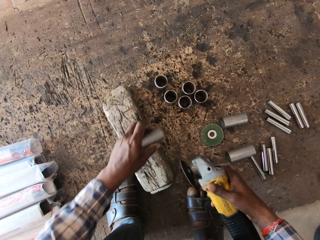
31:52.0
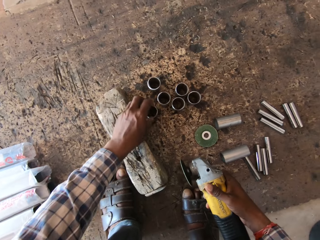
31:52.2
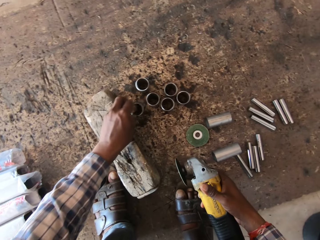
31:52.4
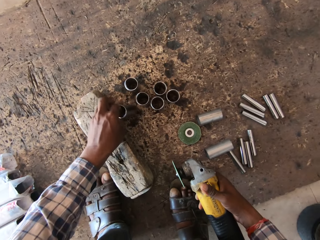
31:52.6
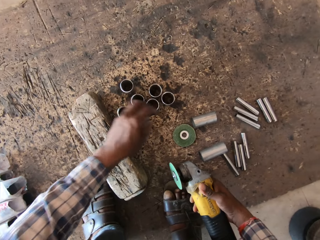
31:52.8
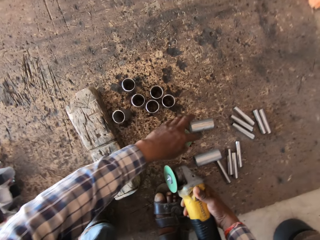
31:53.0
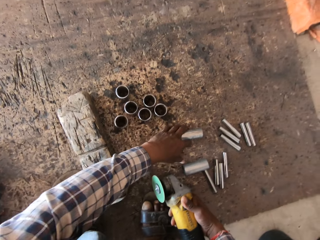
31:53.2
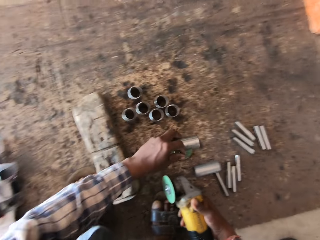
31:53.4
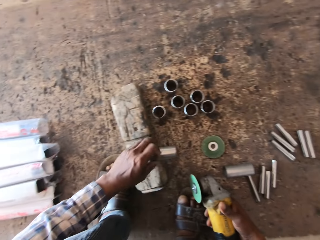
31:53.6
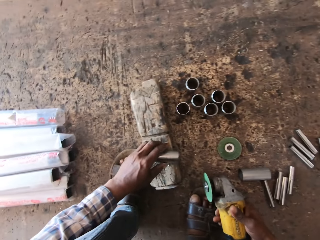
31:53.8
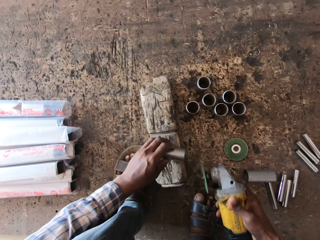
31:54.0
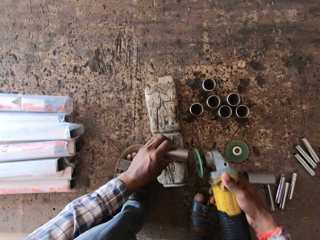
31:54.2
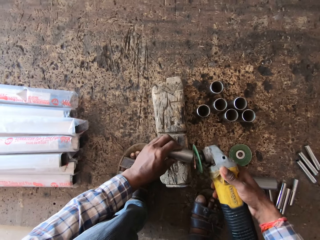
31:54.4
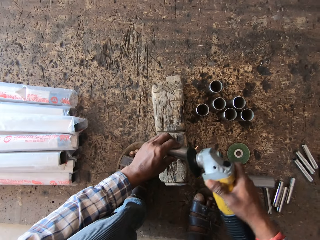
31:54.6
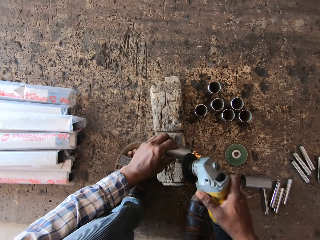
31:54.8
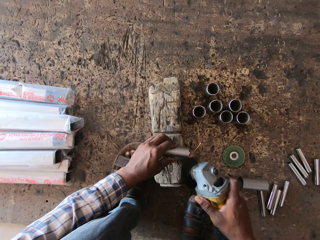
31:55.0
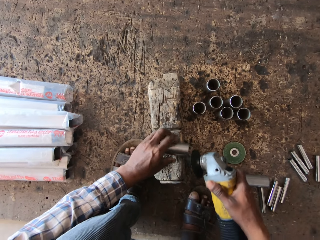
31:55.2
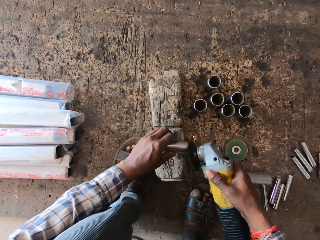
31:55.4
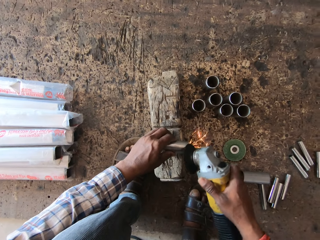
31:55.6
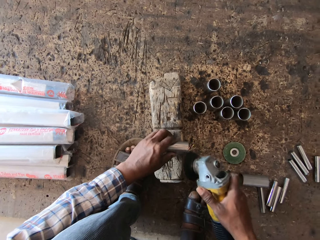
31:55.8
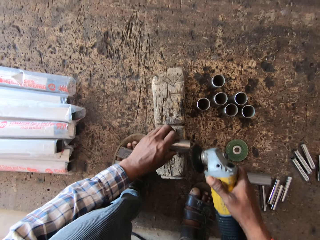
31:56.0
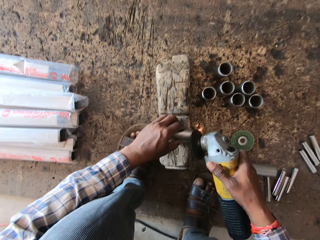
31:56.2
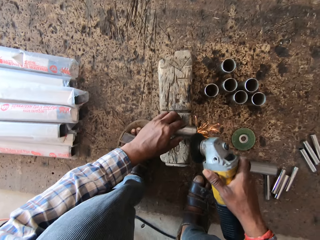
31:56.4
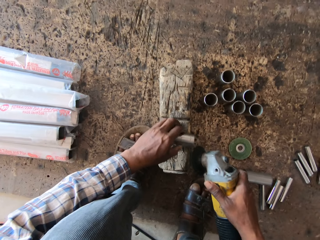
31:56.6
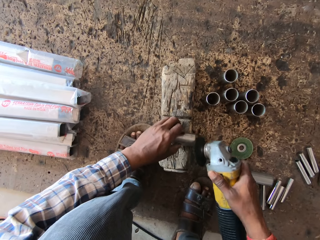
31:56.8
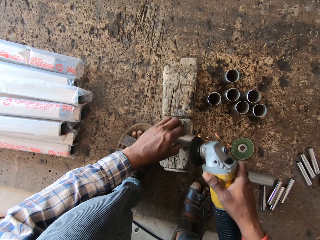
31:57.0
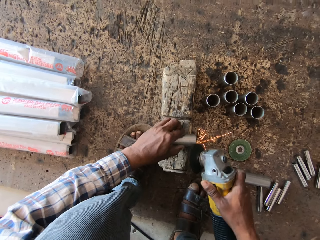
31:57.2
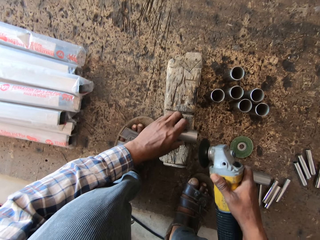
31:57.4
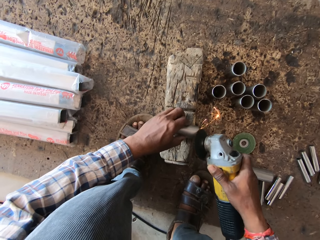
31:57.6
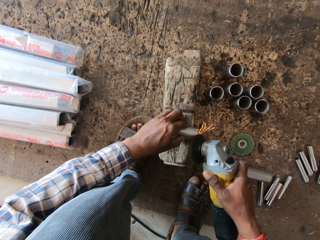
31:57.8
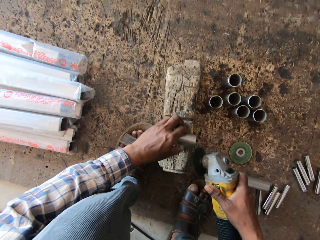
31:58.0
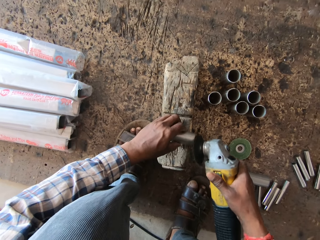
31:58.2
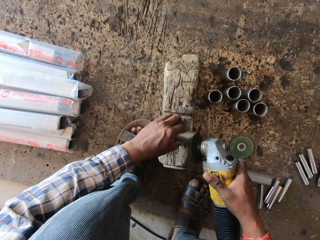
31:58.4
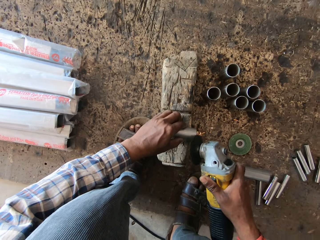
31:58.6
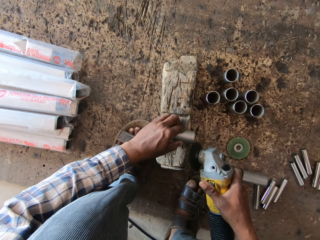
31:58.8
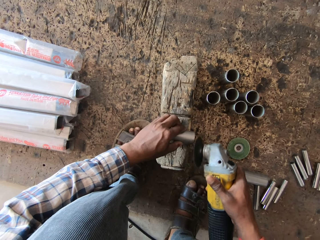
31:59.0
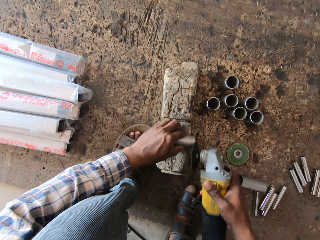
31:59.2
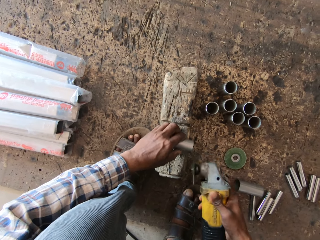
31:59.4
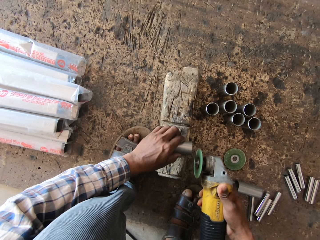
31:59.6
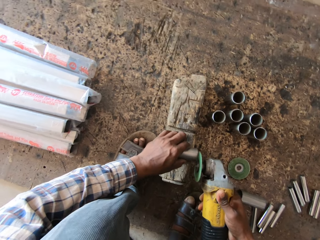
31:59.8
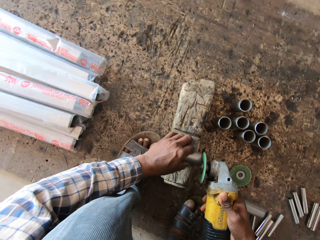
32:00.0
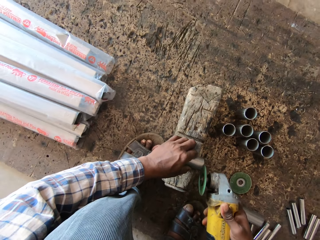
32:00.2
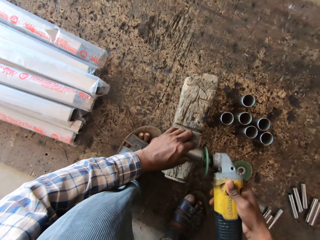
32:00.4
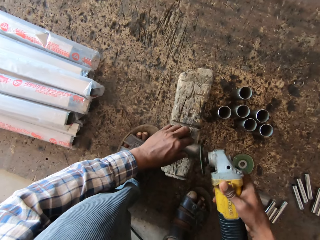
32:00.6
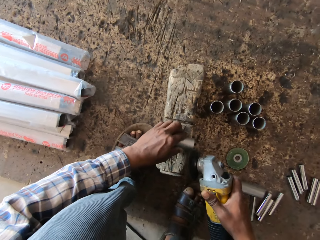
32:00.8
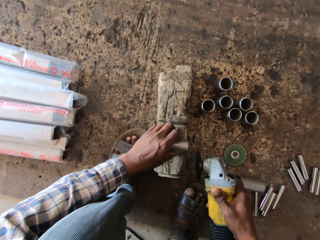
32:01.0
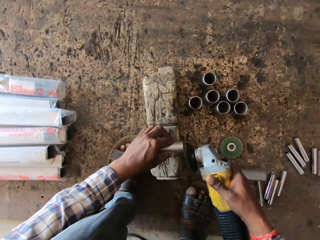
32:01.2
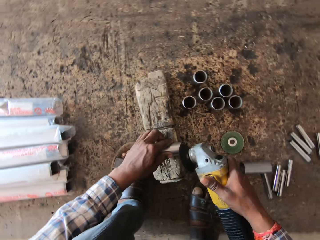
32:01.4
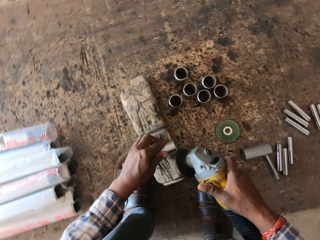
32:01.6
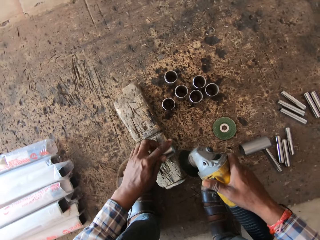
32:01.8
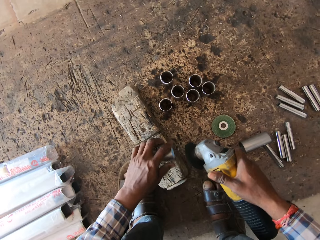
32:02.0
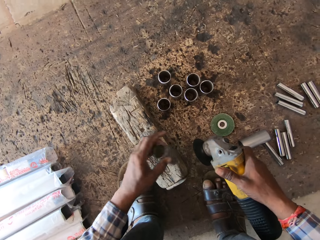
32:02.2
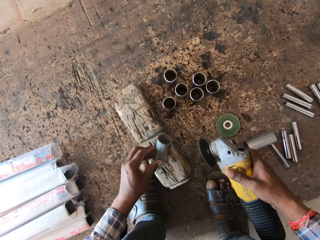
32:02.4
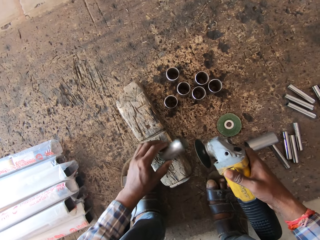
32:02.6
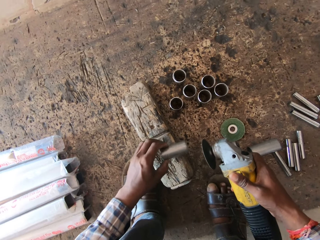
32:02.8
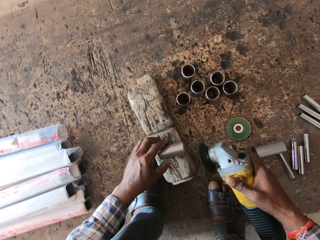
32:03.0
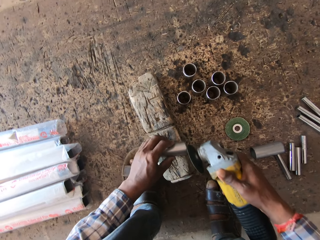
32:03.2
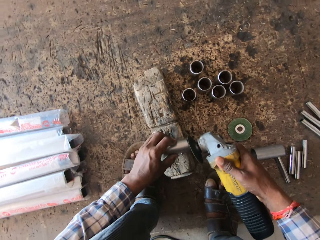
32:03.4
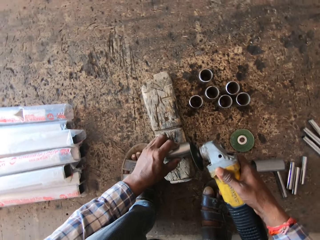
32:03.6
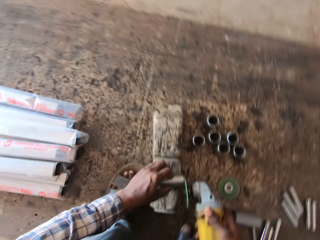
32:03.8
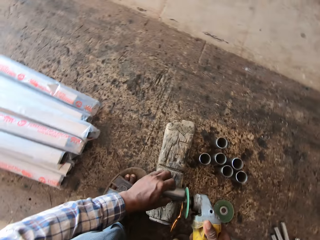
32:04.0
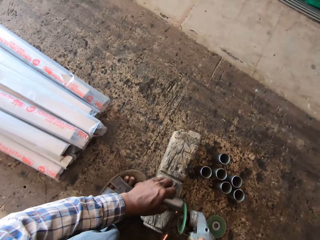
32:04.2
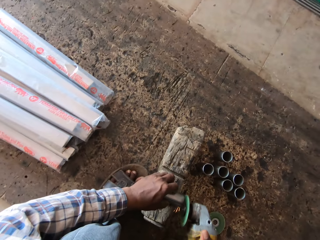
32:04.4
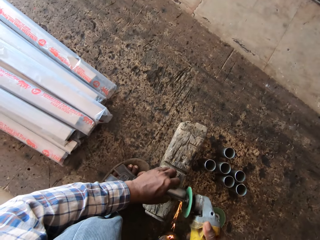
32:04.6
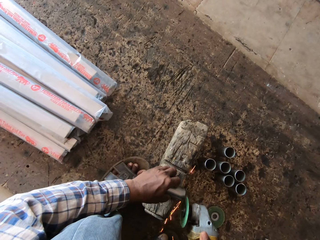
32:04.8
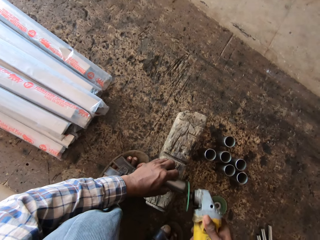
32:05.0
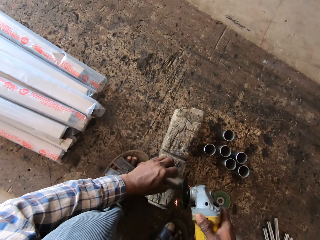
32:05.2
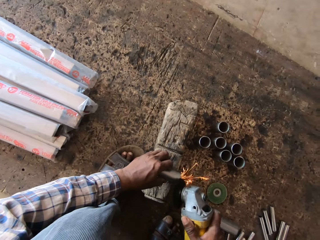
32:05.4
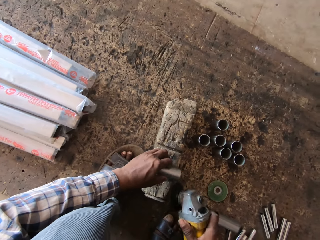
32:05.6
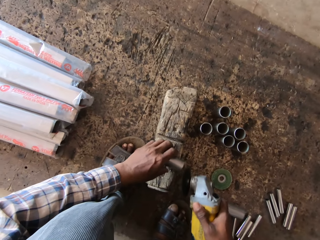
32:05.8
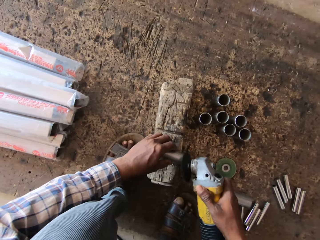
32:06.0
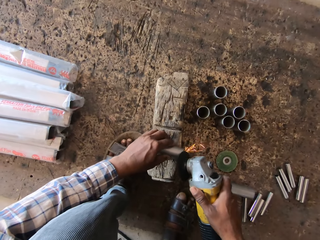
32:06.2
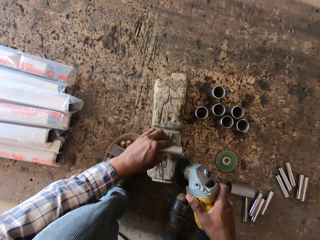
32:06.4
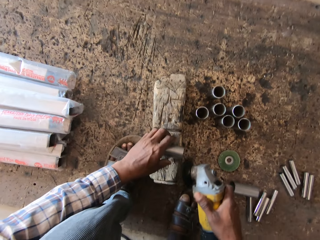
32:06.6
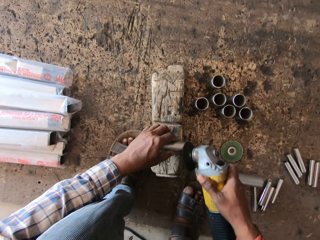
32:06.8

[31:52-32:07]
The camera wearer drops the metal on the floor with his left hand. He picks a metal from the floor with his left hand. He places the metal on the piece of wood with his left hand. He sharpens the metal in his left hand on the piece of wood with the circular saw blade or angle grinder in his right hand. He turns the metal with his left hand. He sharpens the metal with the angle grinder with his right hand.

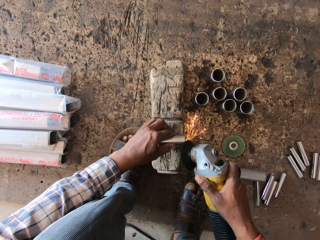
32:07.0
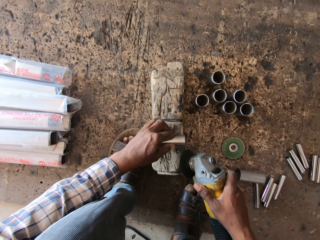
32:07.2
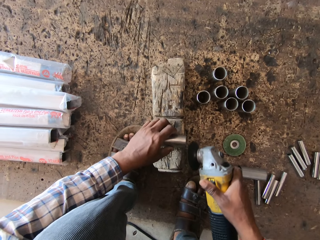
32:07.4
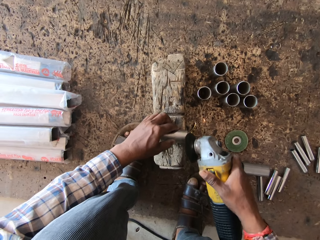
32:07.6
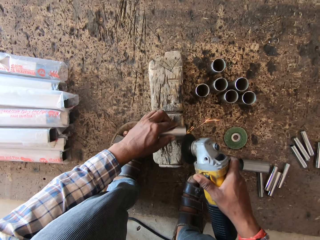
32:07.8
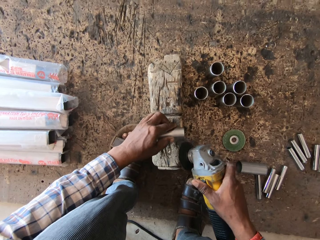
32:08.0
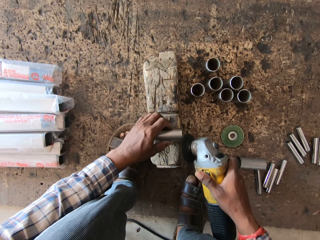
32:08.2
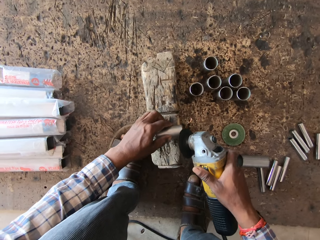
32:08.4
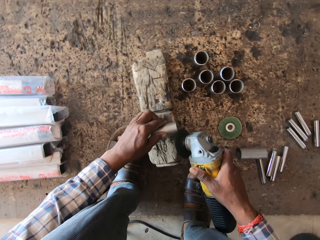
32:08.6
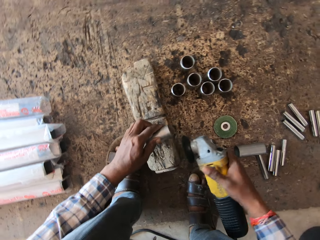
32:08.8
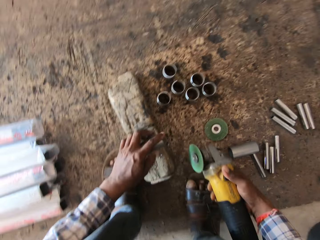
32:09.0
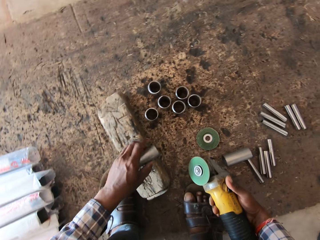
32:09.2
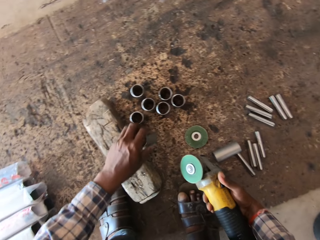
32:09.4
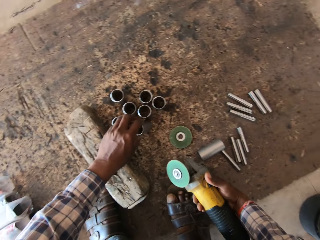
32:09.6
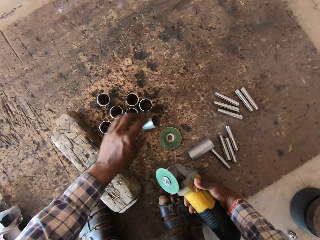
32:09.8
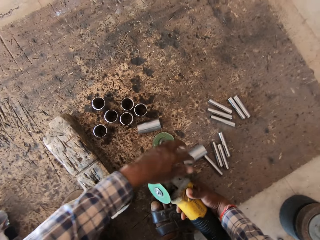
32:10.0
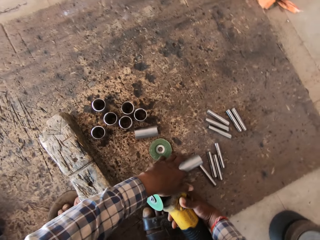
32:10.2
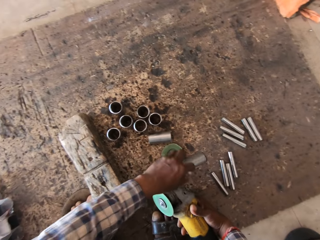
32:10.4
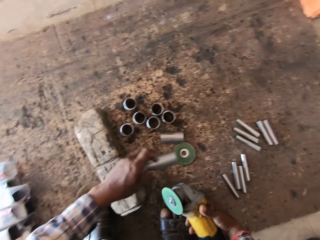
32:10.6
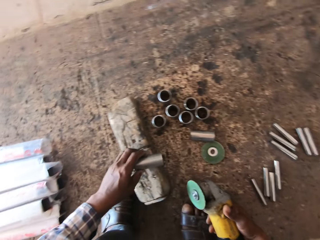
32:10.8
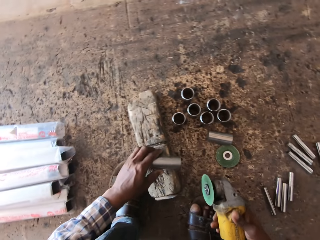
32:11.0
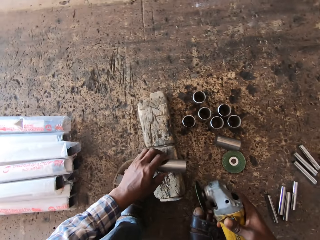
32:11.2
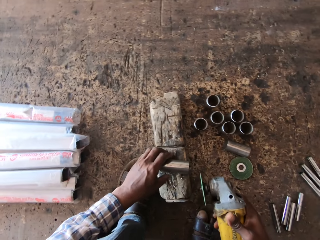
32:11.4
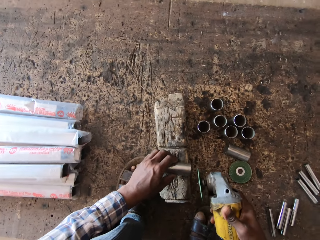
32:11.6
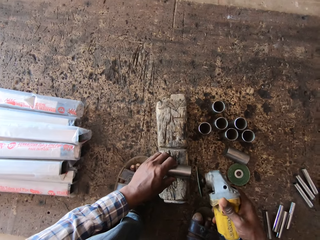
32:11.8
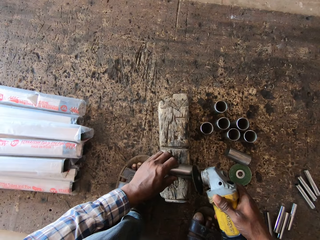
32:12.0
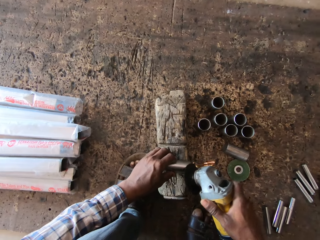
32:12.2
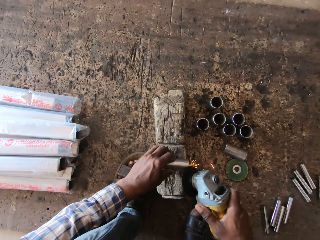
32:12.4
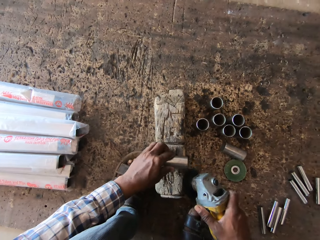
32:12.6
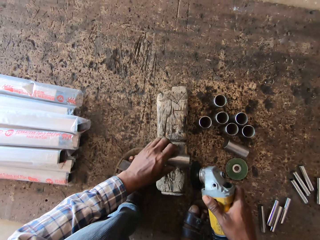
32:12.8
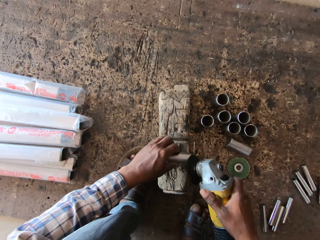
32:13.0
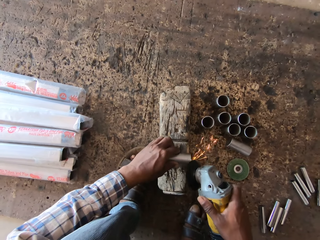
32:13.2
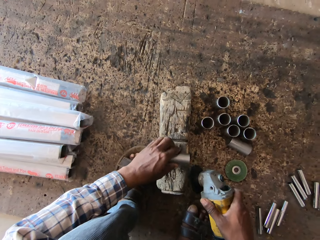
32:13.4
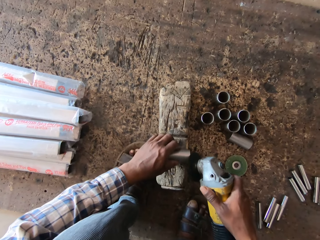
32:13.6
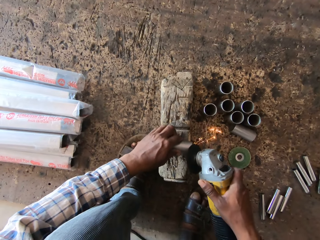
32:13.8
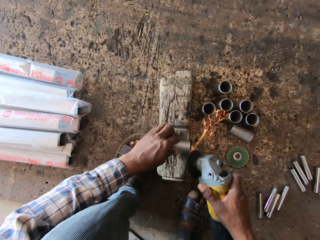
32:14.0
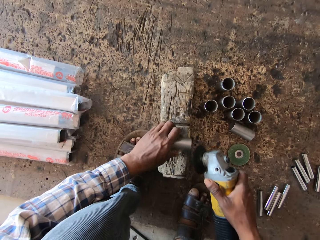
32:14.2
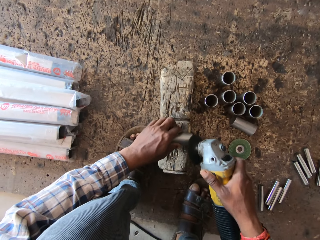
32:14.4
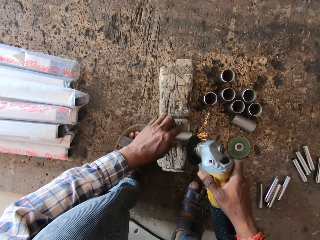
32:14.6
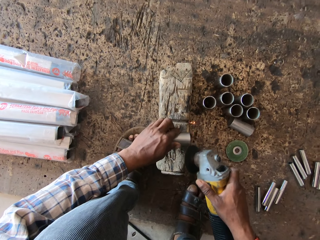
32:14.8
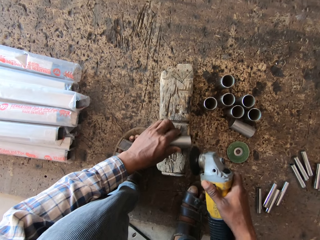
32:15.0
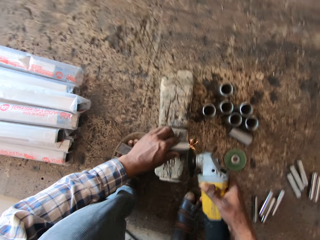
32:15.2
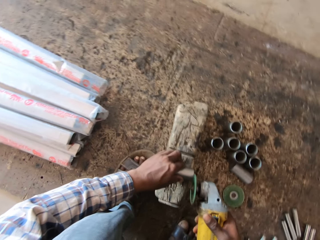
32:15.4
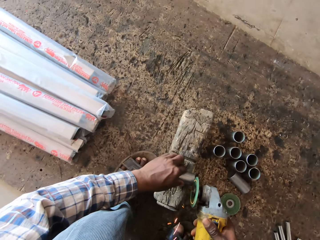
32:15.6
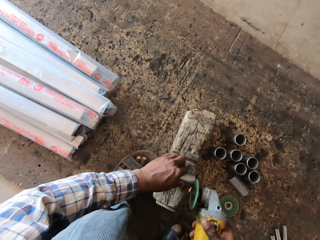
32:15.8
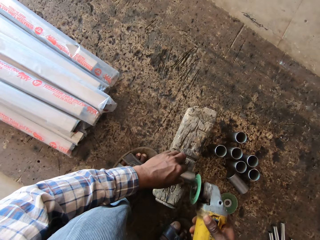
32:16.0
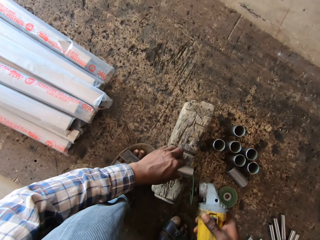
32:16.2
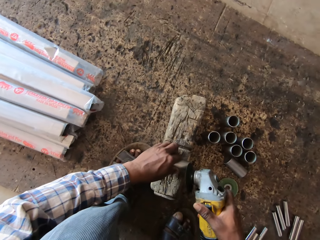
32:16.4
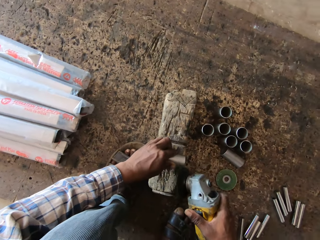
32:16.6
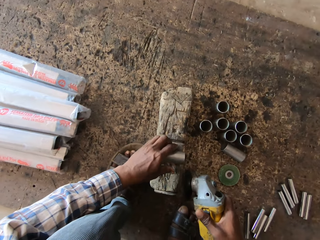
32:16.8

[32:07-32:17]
The camera wearer drops the metal on the floor with his left hand. He picks a metal from the floor with his left hand. He places the metal on the piece of wood with his left hand. He sharpens the metal in his left hand on the piece of wood with the circular saw blade in his right hand.
